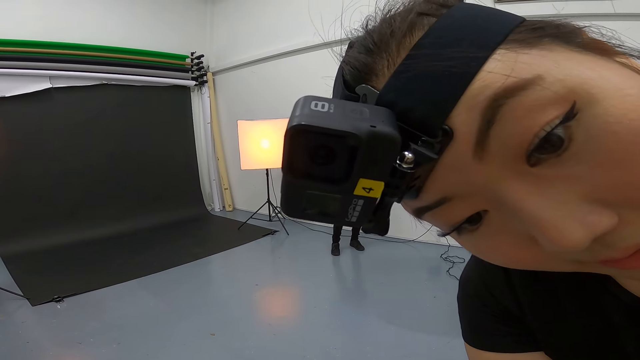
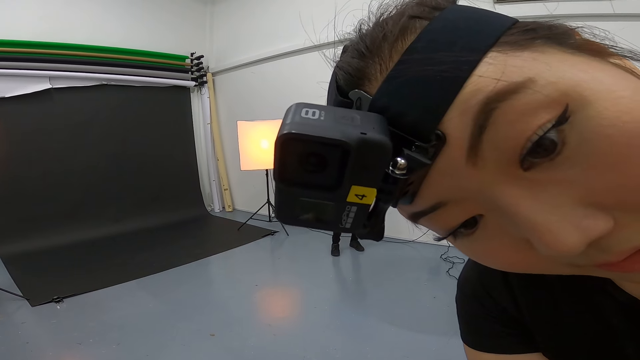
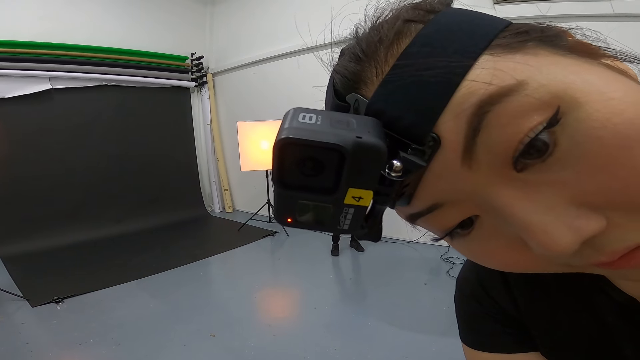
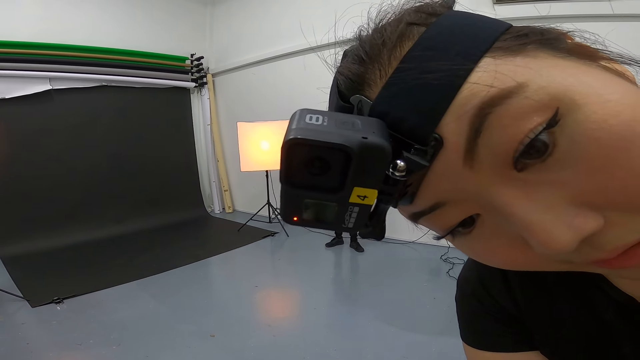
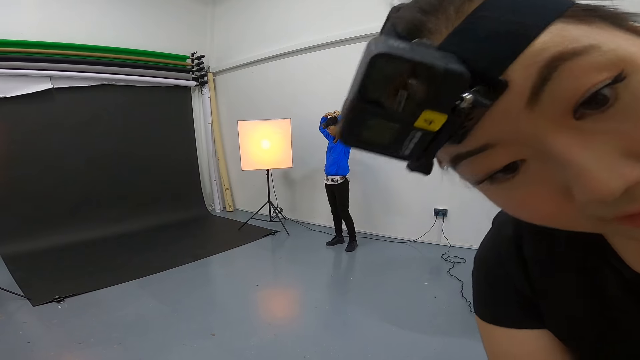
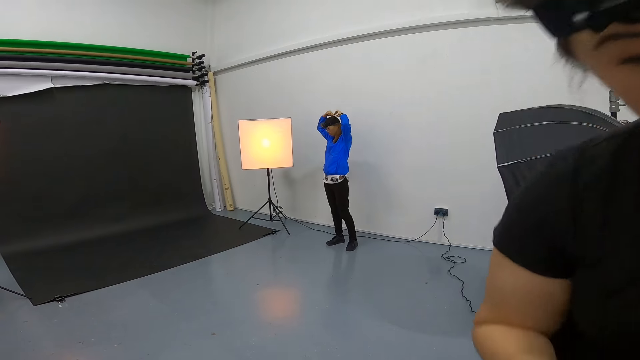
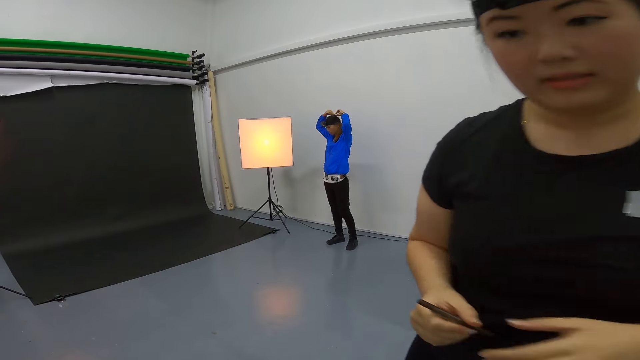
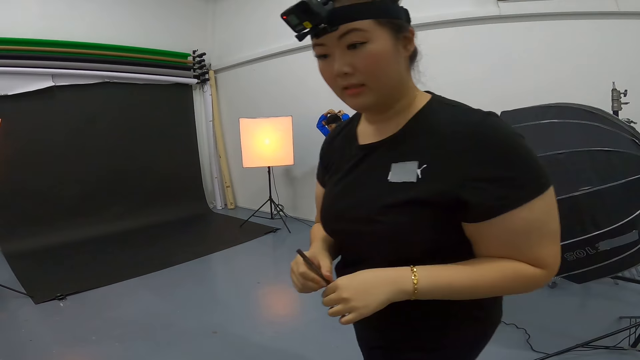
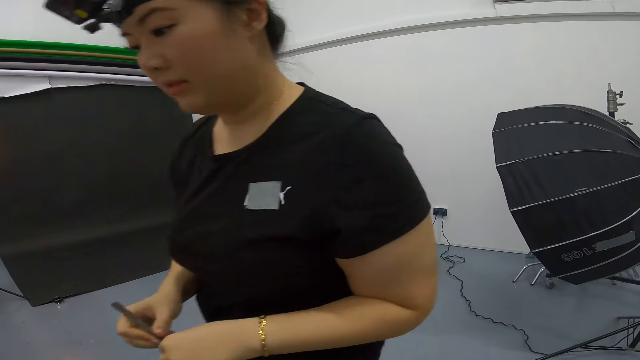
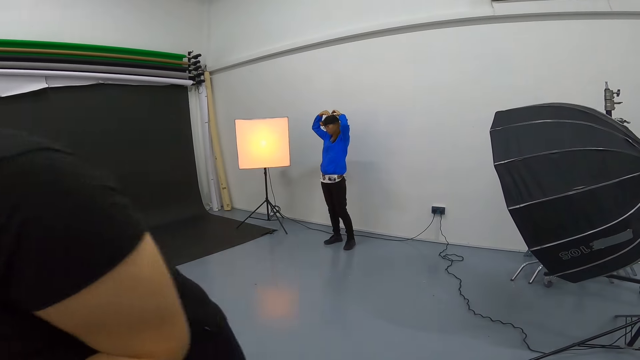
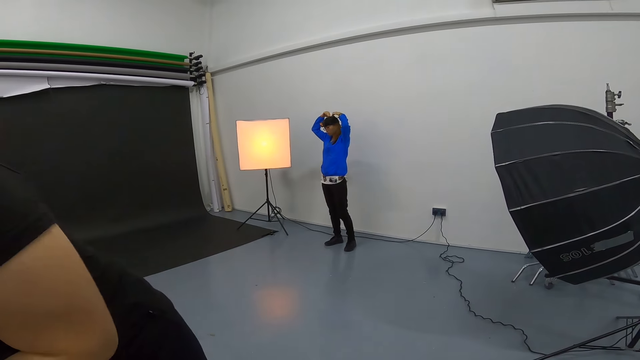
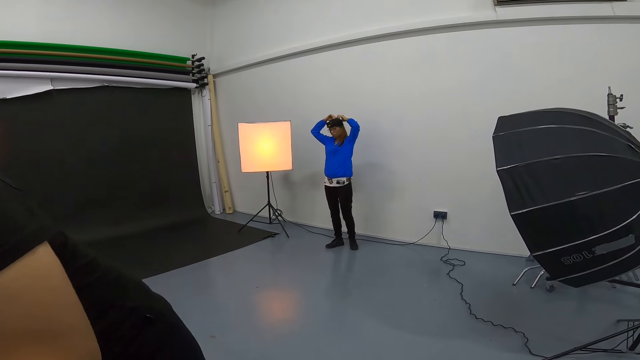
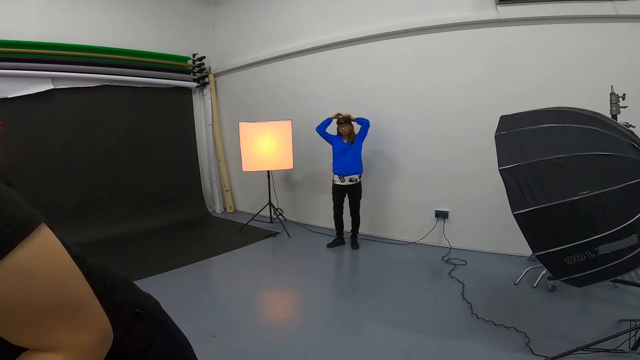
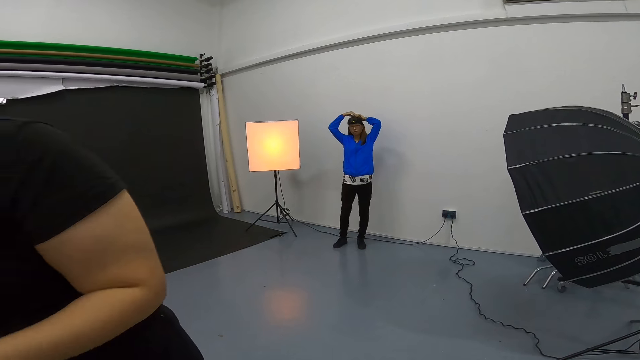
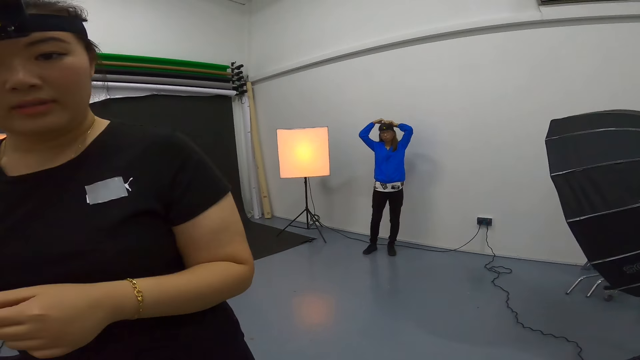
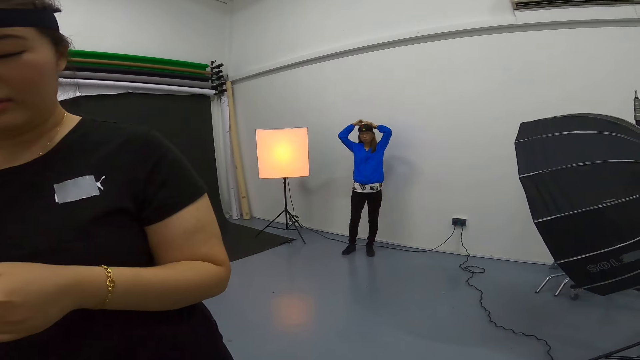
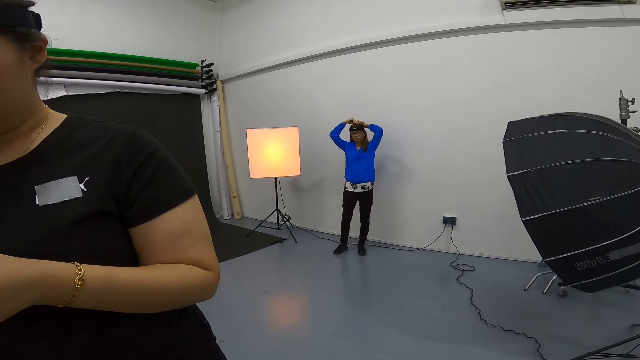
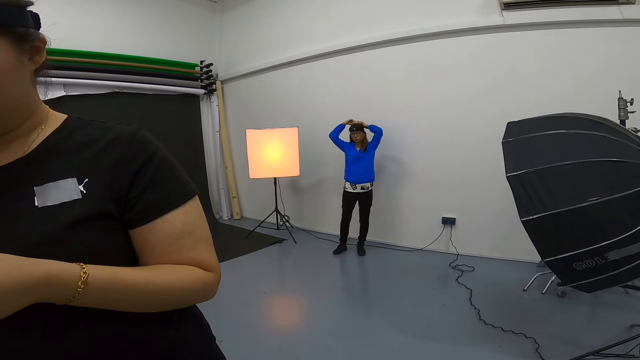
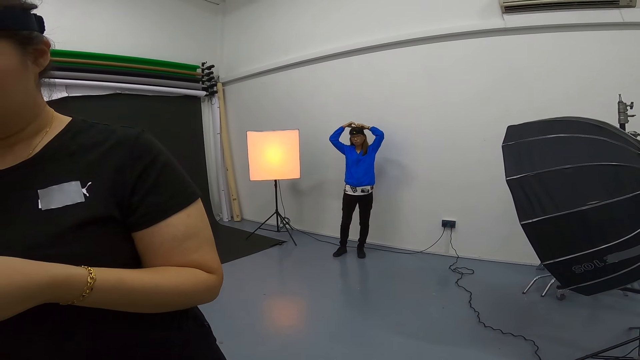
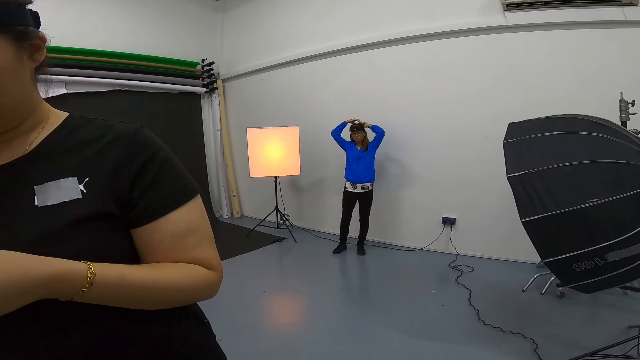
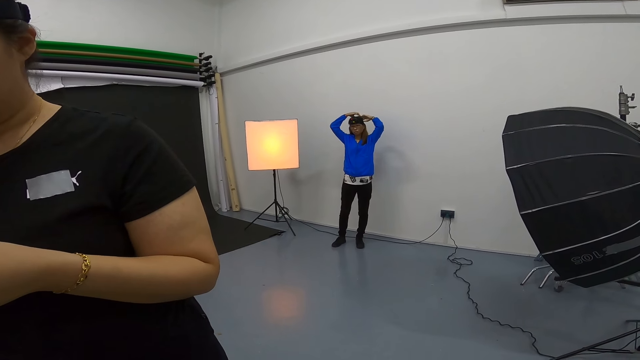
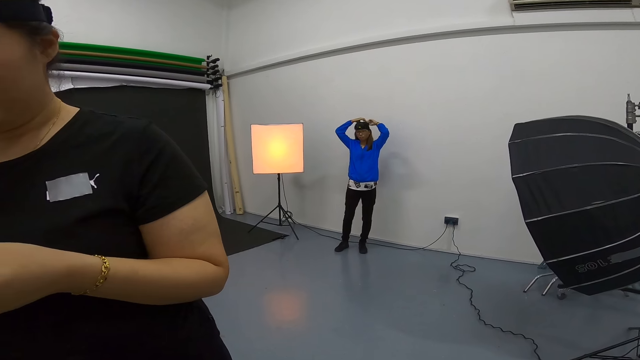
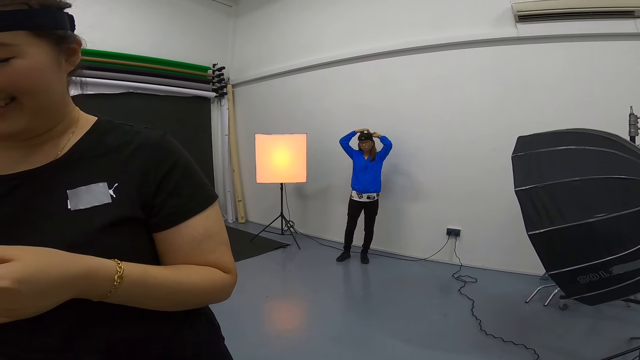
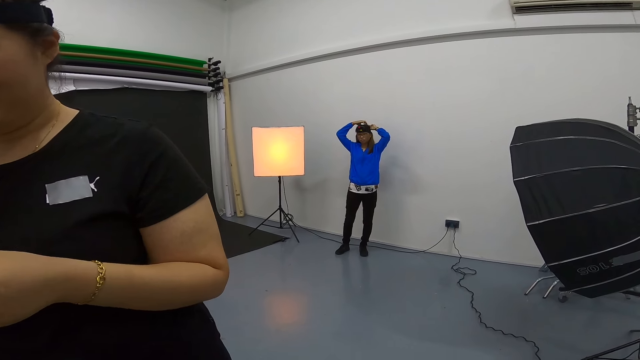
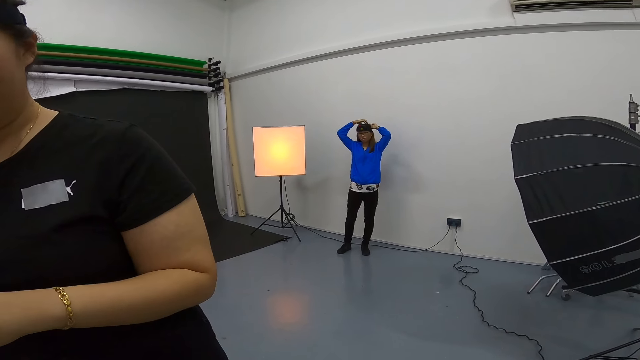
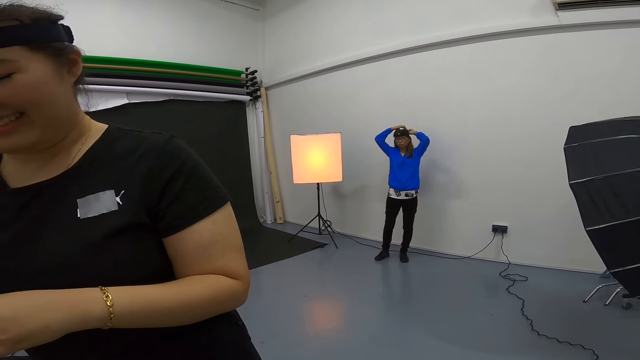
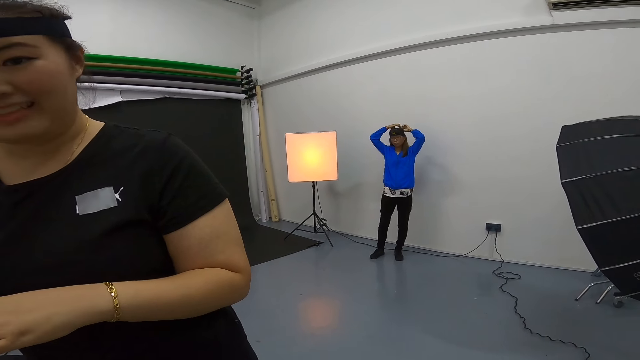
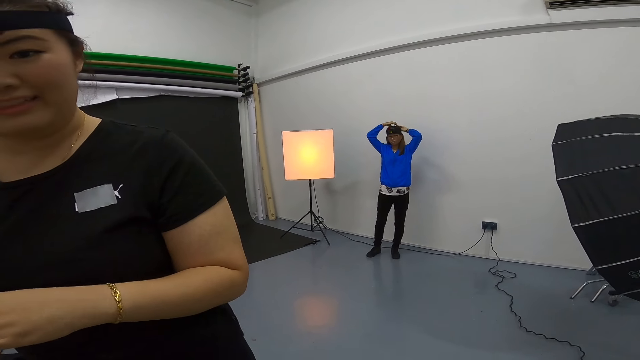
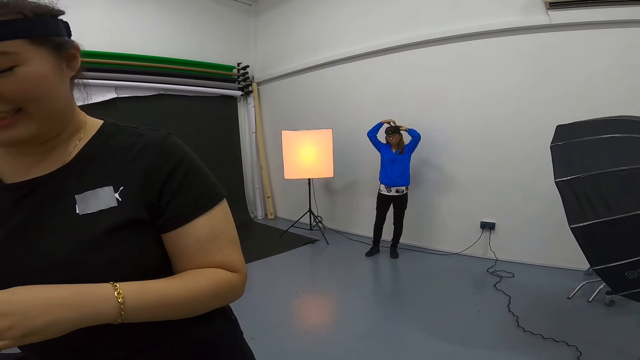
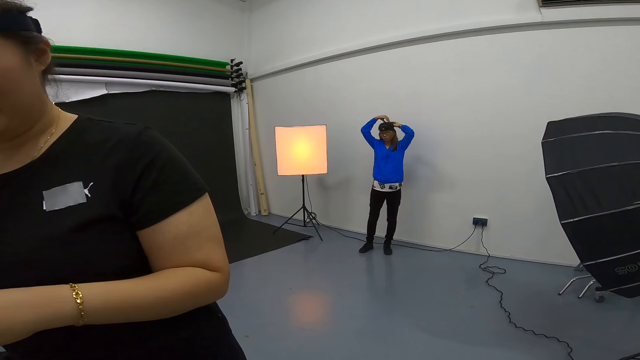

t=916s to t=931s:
A woman puts away the eyeliner. The woman puts her hand on the head.

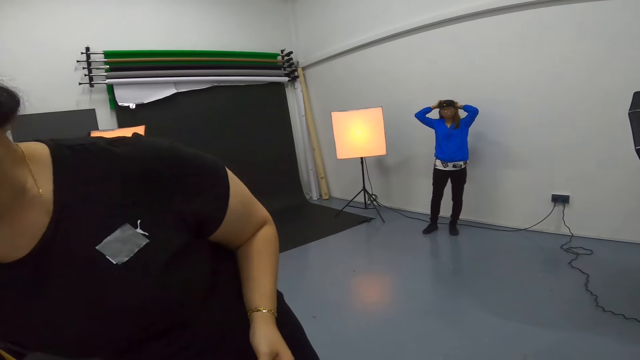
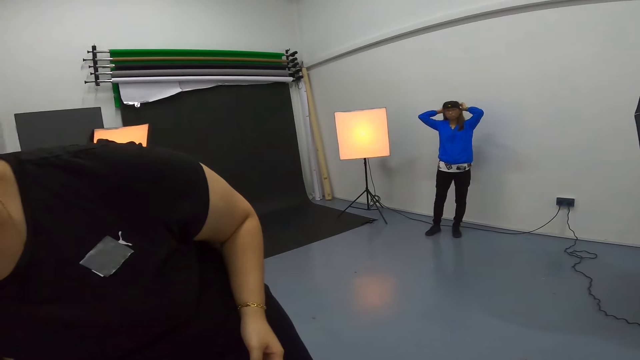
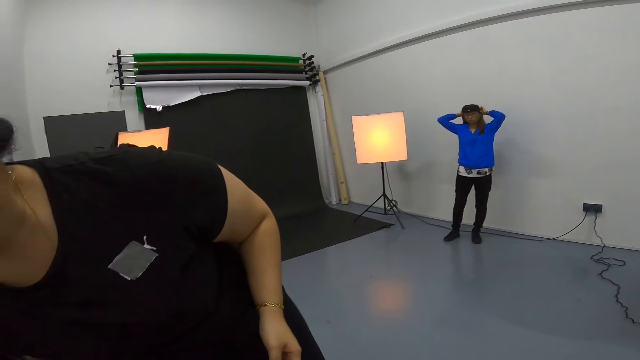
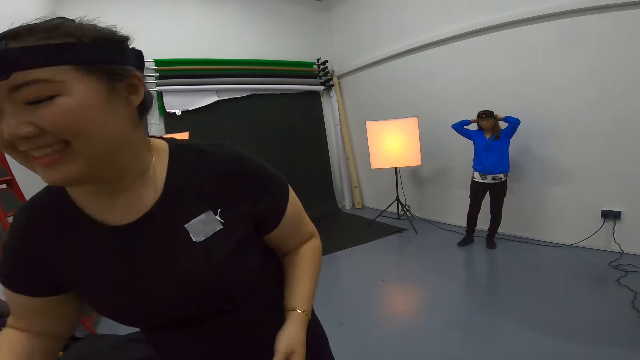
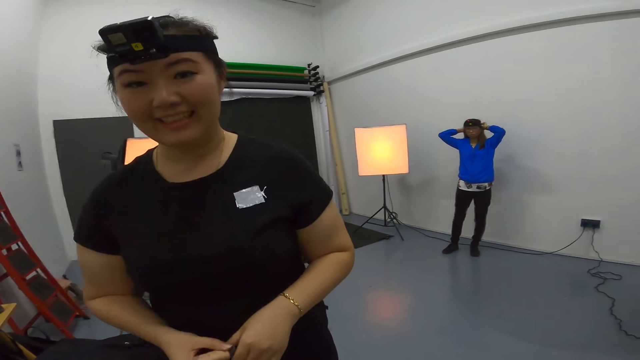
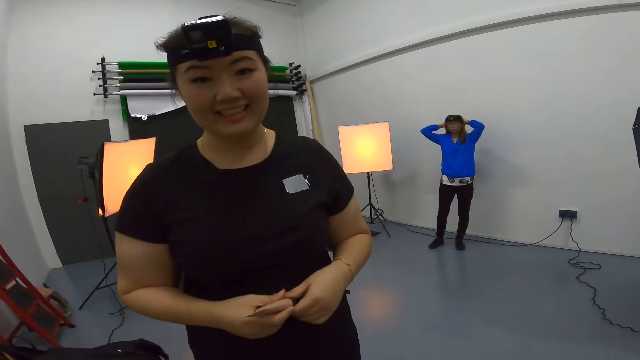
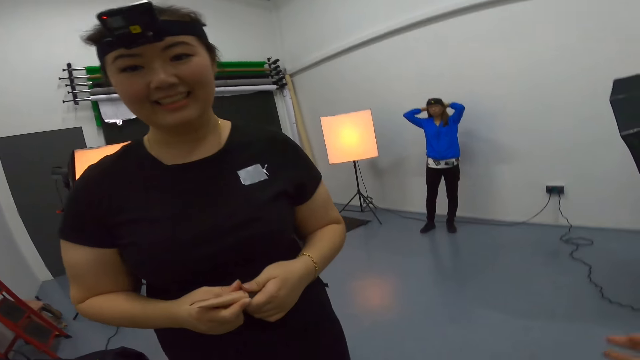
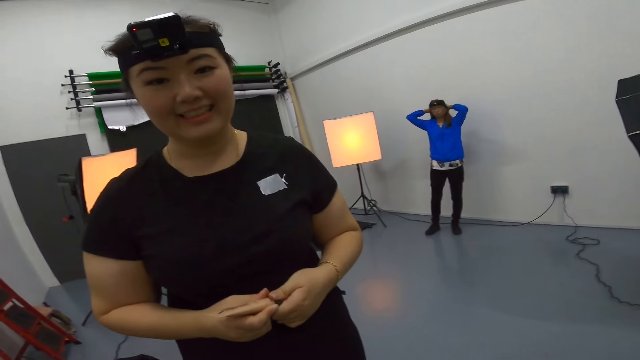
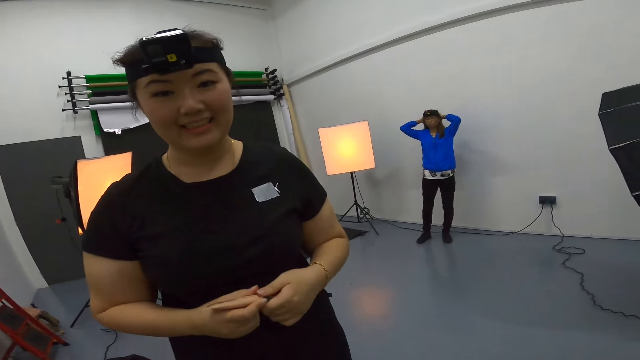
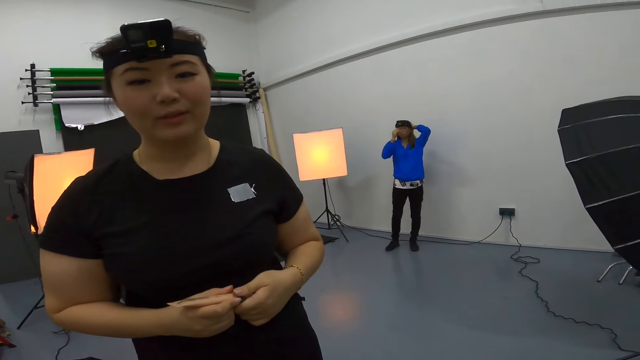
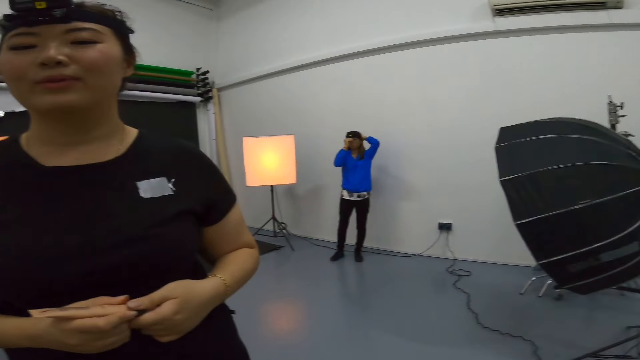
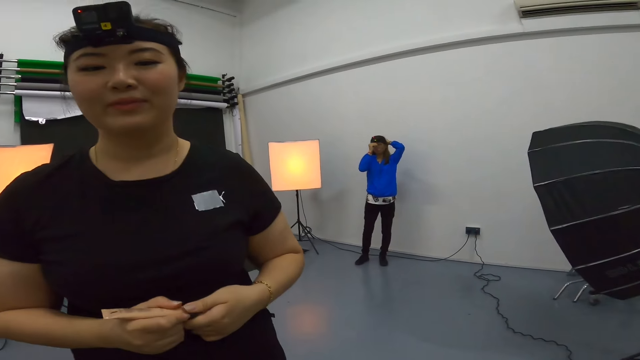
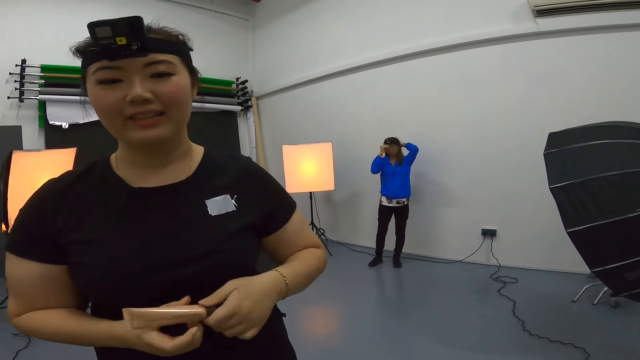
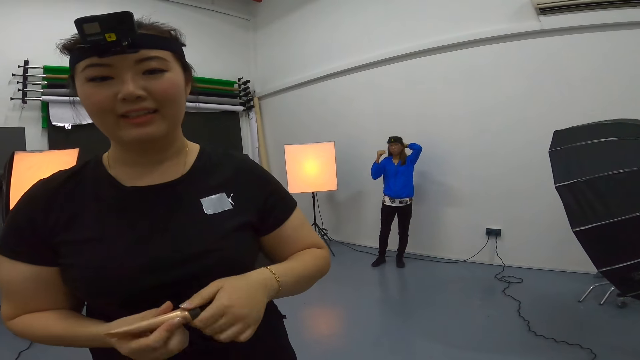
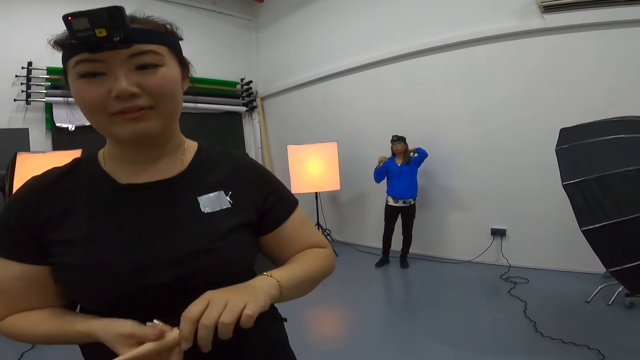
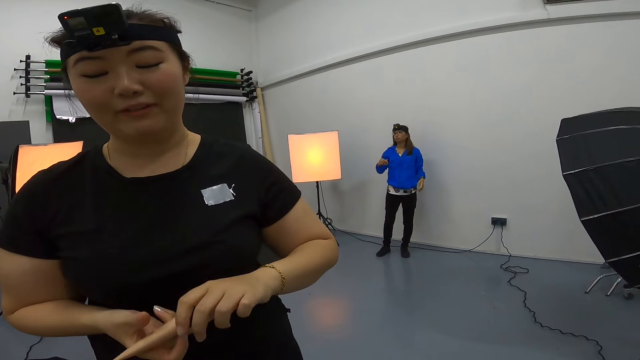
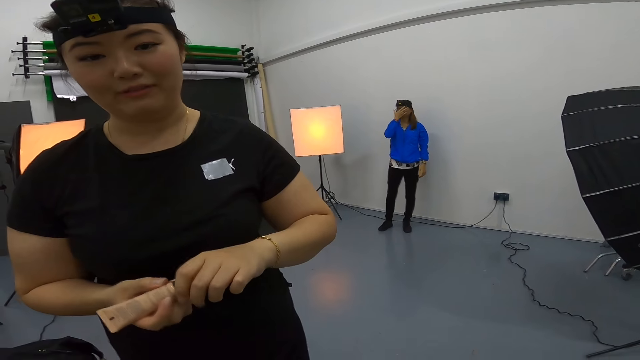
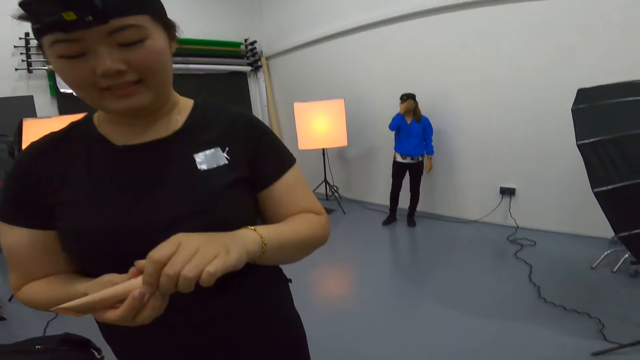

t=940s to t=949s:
A woman holds a foundation in her hands. The woman opens the foundation. The camera wearer talks to the woman.
